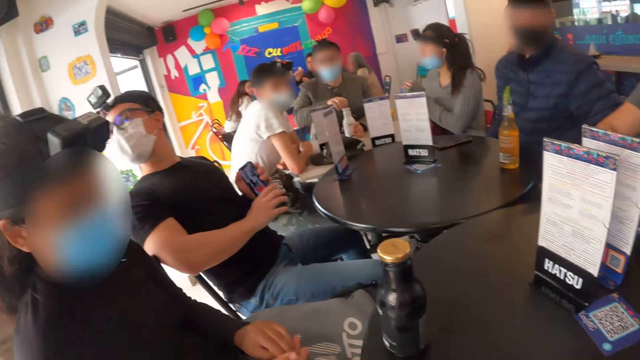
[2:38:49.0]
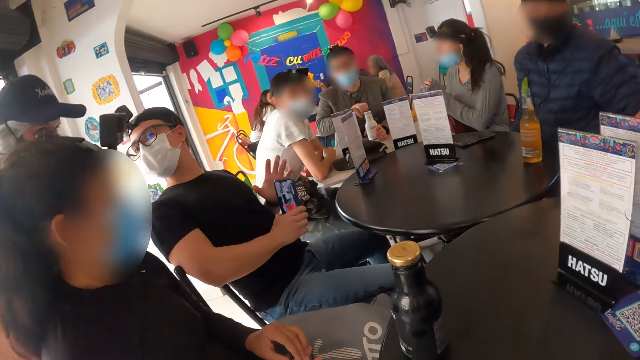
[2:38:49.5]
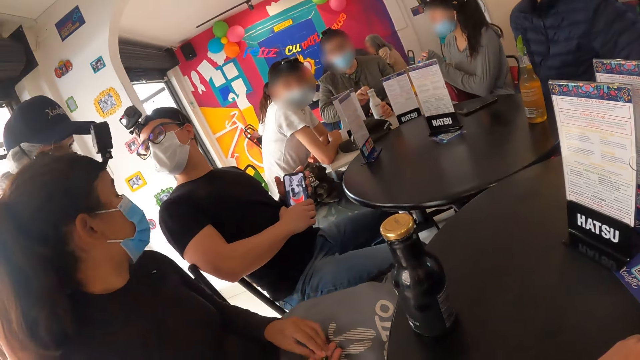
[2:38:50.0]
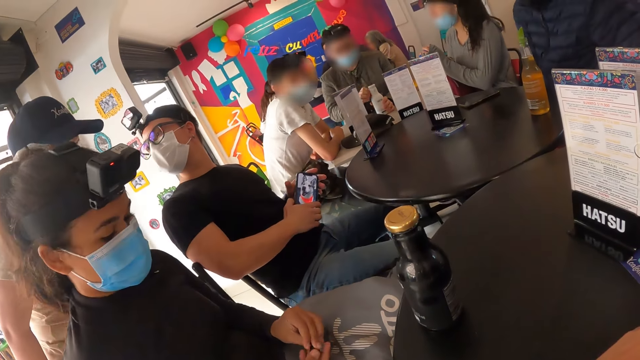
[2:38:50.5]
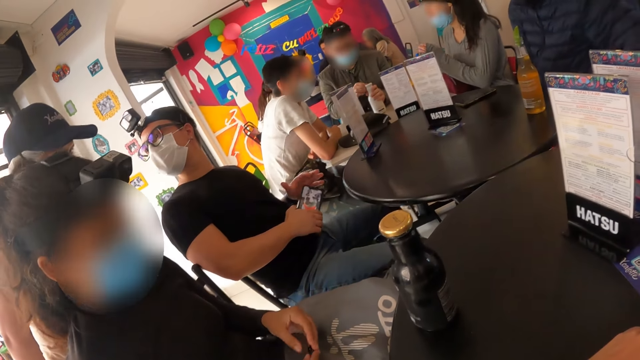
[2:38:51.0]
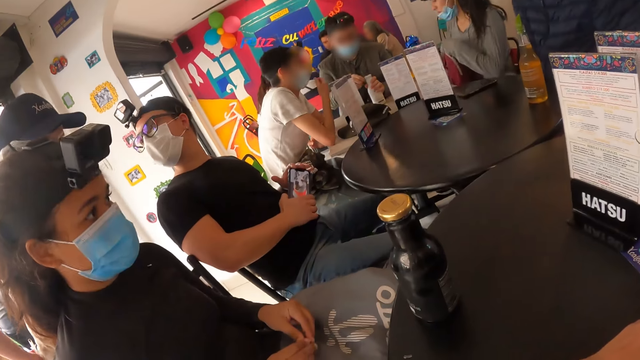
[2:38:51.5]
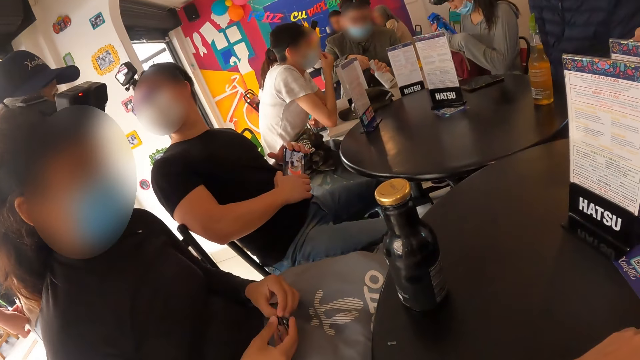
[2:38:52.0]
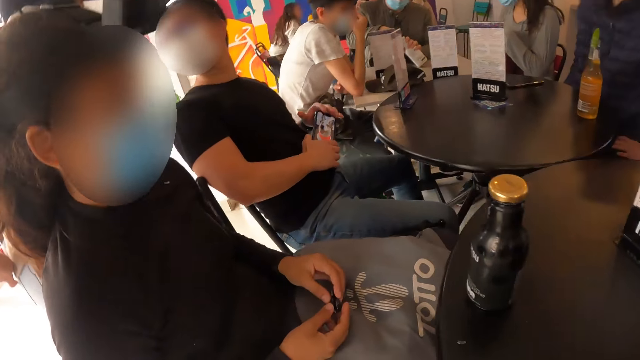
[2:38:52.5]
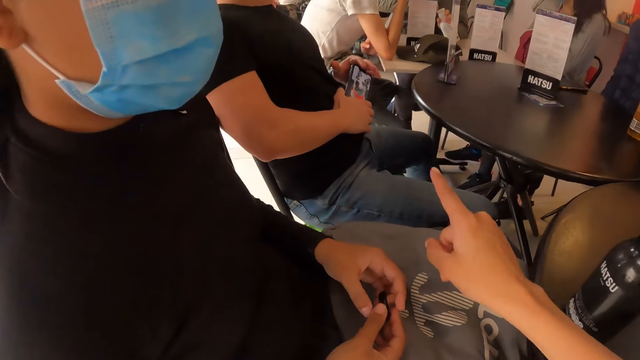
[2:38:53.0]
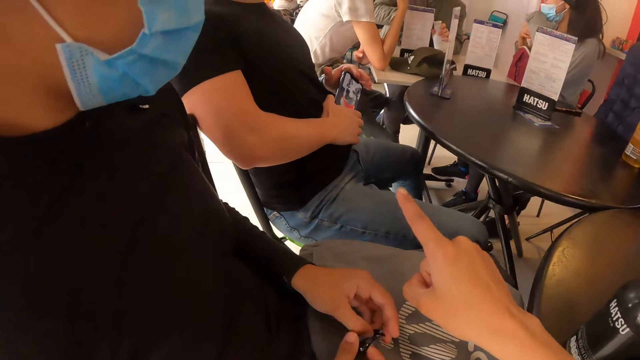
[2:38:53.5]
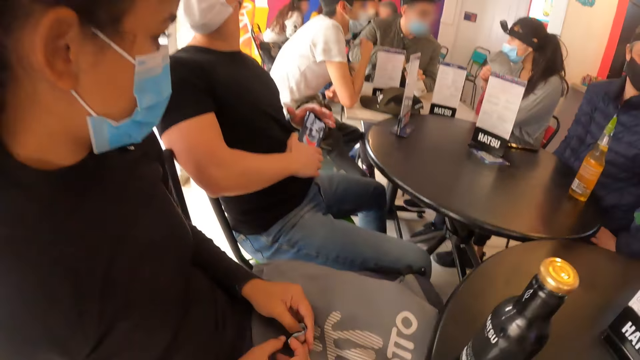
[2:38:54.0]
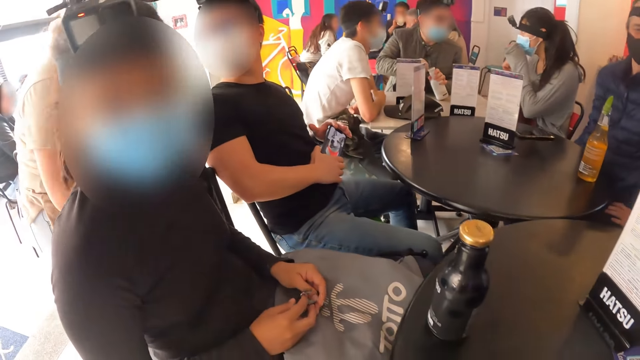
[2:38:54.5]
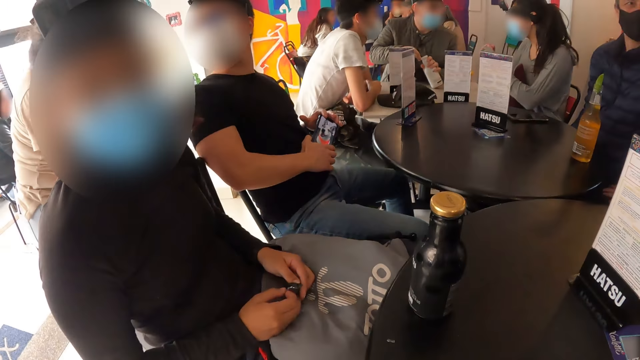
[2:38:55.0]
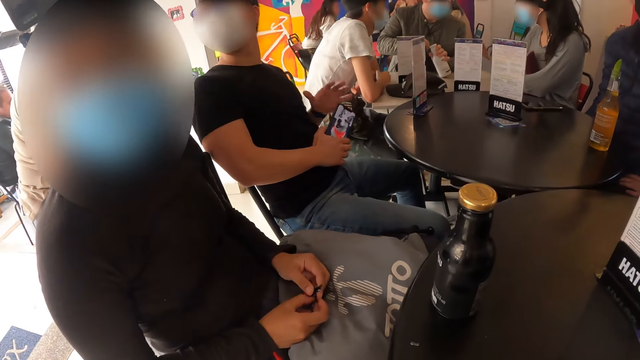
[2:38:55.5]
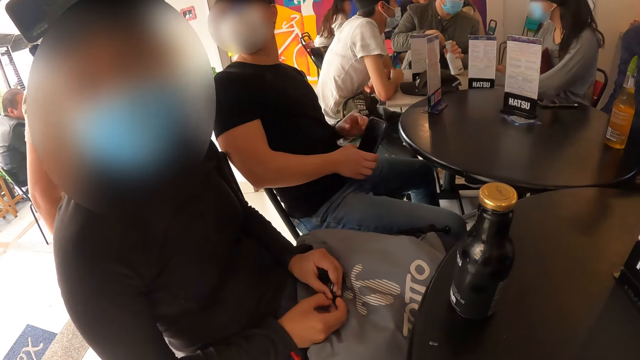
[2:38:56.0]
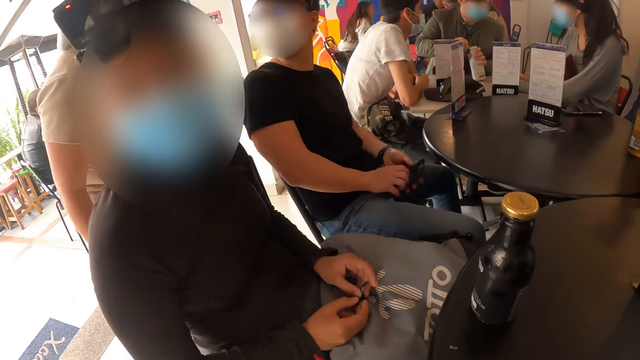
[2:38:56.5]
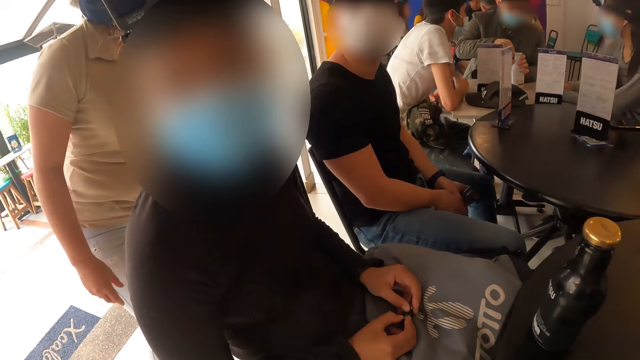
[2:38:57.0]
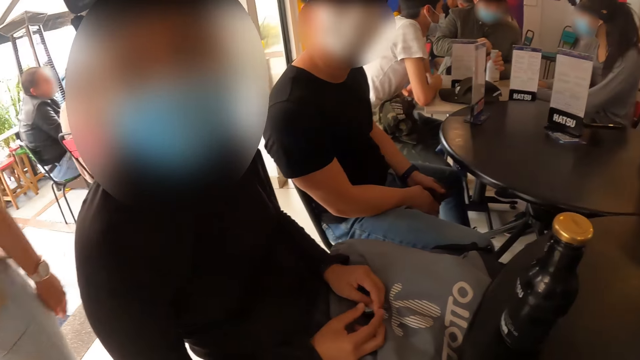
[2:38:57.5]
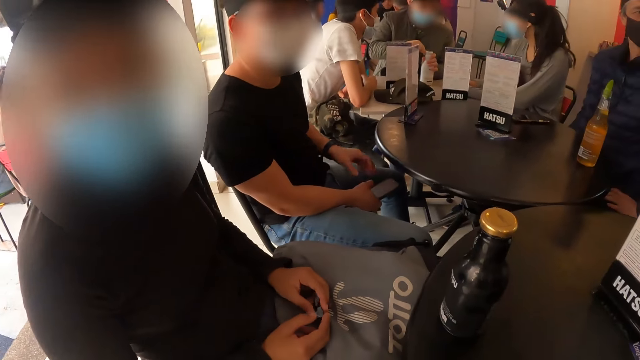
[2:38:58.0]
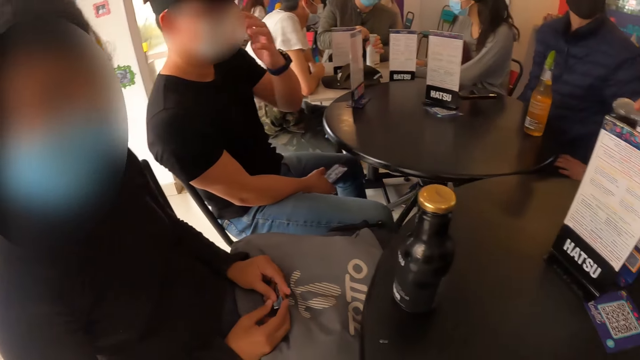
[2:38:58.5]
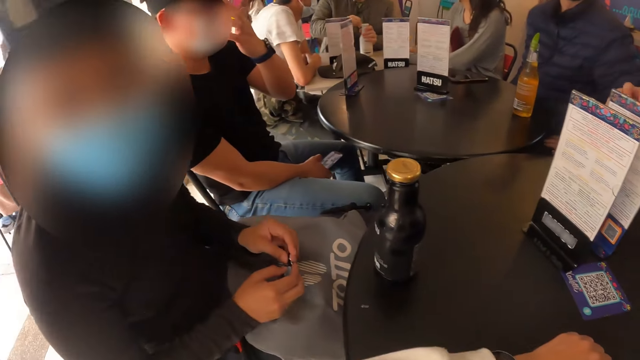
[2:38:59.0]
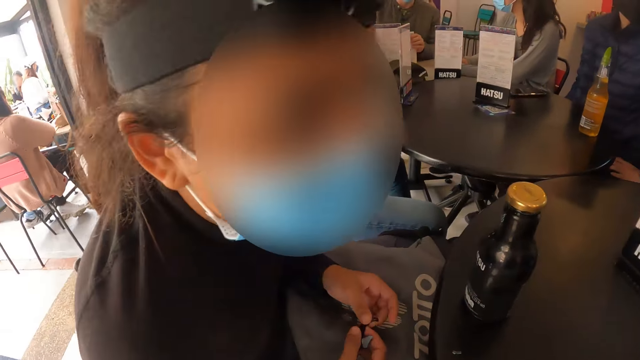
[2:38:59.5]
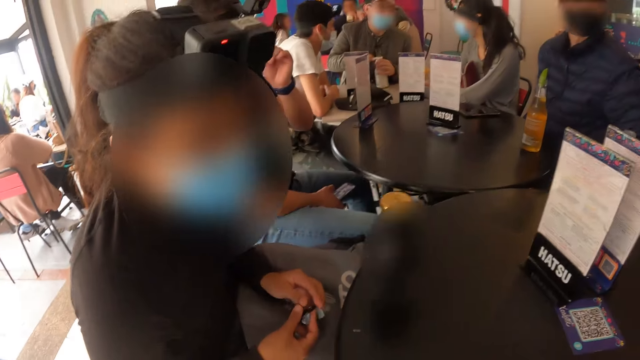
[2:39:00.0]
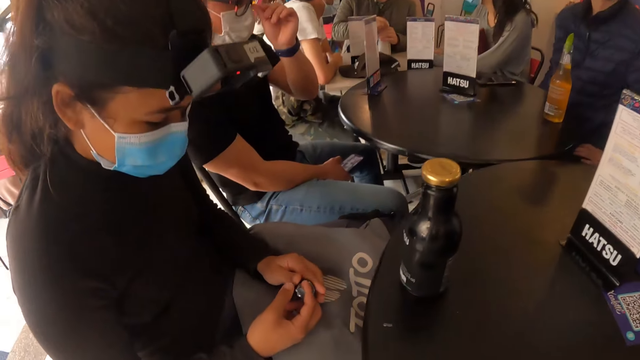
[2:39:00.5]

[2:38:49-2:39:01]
The camera wearer looks around. A lady looks around. The camera wearer points with the finger. They look around. Another lady steps forward. A man touches the face. The man raises his left hand towards his face. The camera wearer looks around.

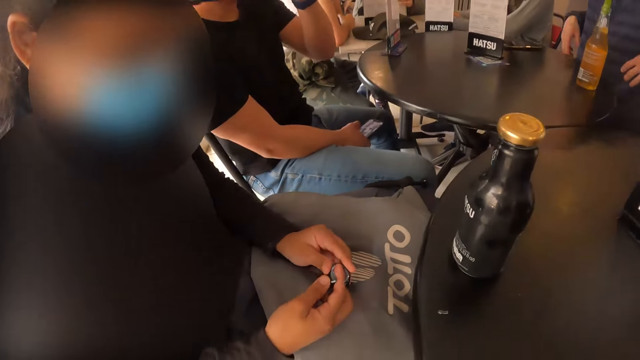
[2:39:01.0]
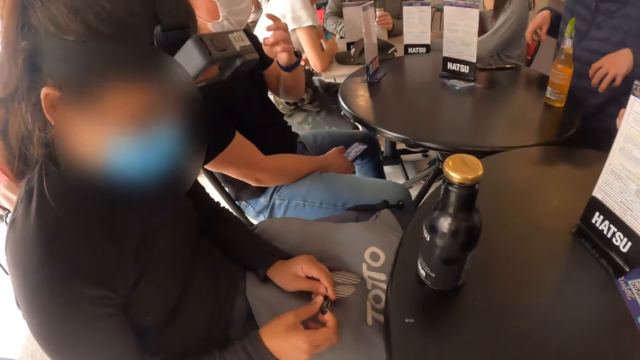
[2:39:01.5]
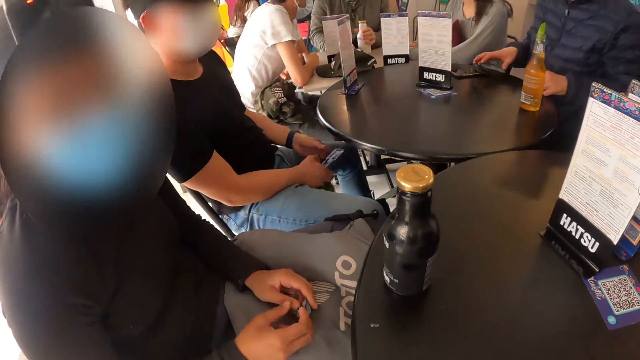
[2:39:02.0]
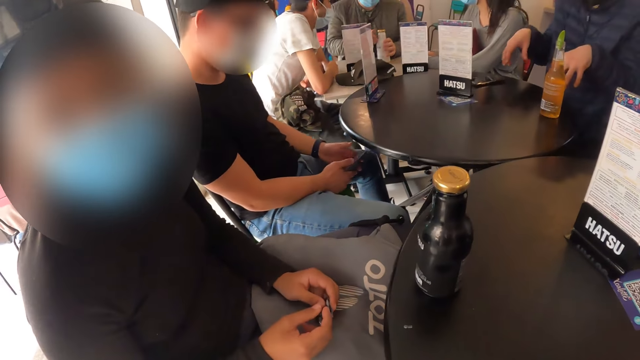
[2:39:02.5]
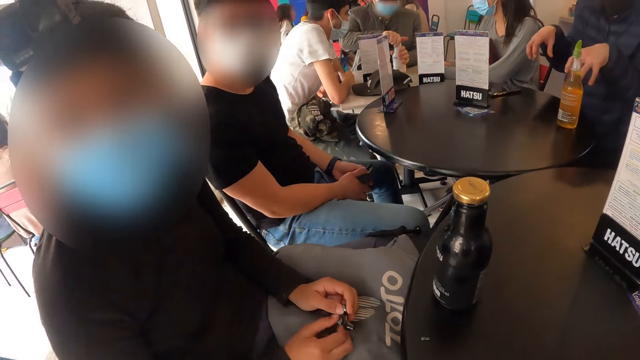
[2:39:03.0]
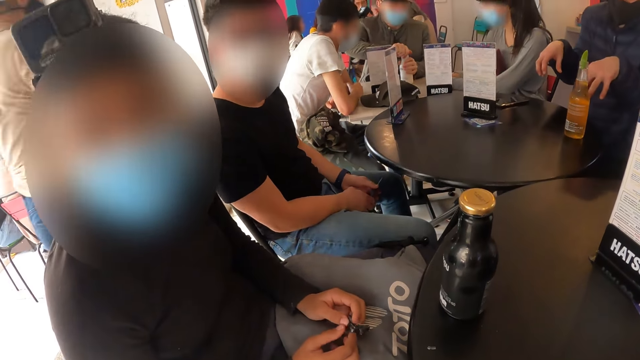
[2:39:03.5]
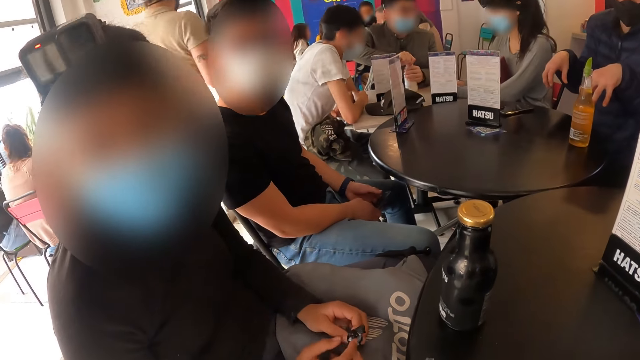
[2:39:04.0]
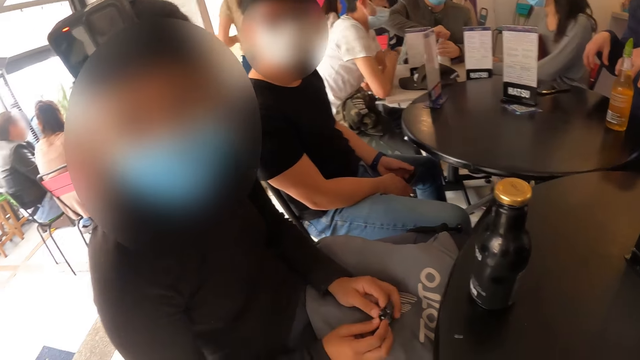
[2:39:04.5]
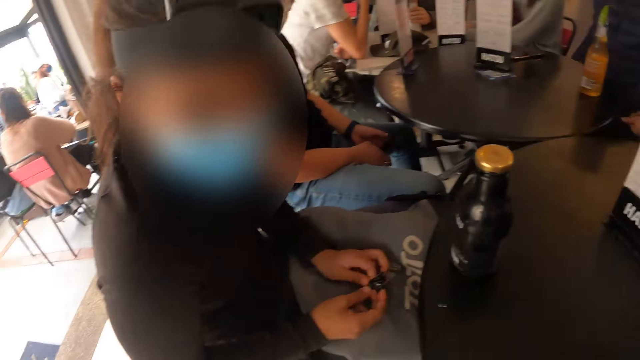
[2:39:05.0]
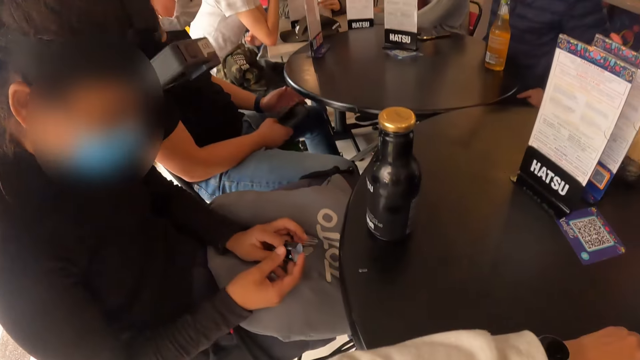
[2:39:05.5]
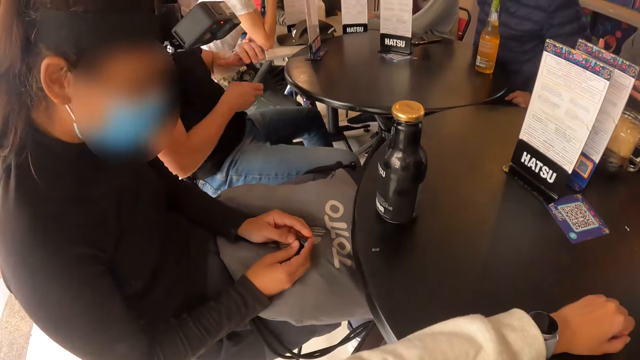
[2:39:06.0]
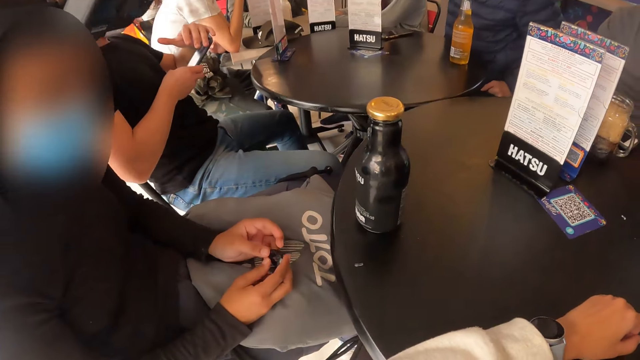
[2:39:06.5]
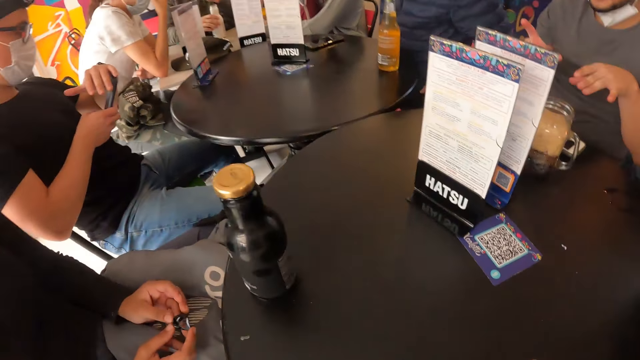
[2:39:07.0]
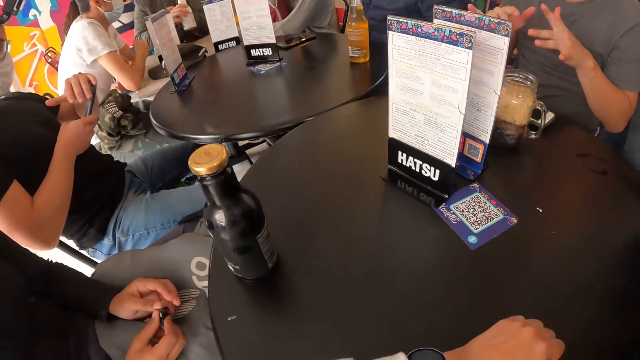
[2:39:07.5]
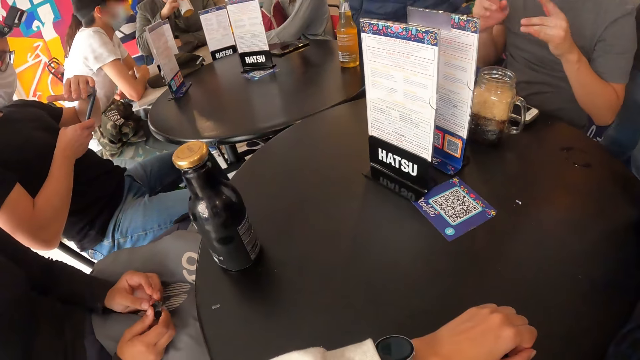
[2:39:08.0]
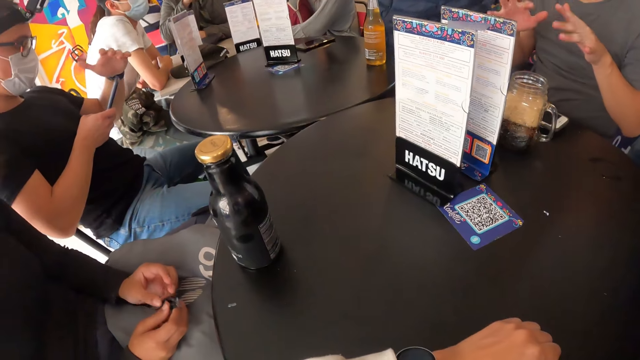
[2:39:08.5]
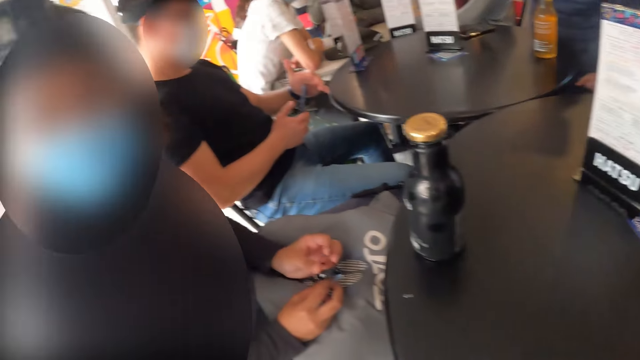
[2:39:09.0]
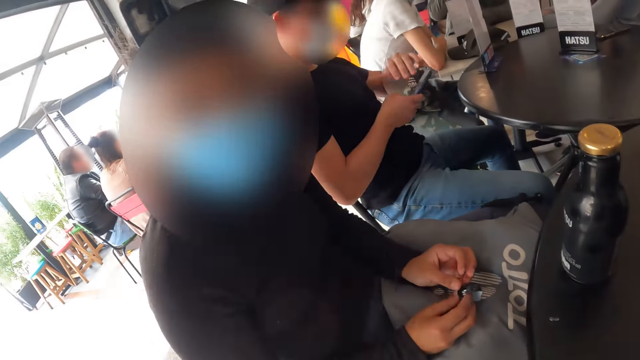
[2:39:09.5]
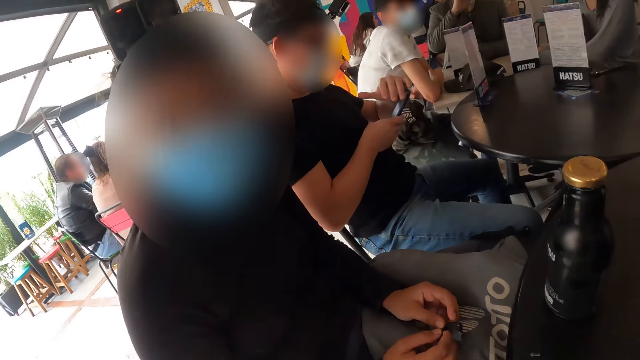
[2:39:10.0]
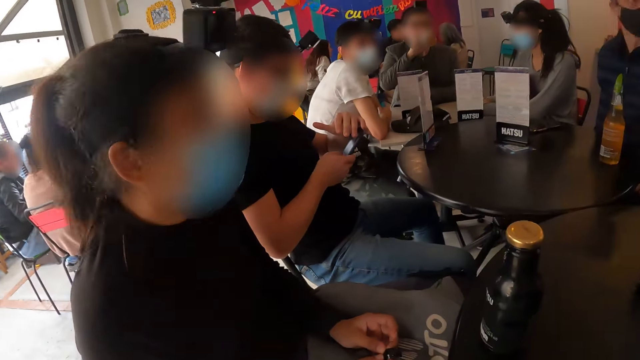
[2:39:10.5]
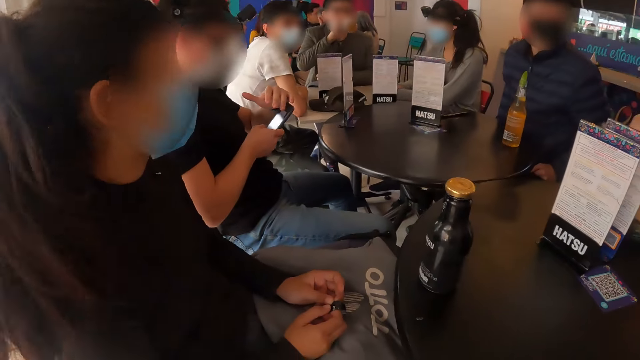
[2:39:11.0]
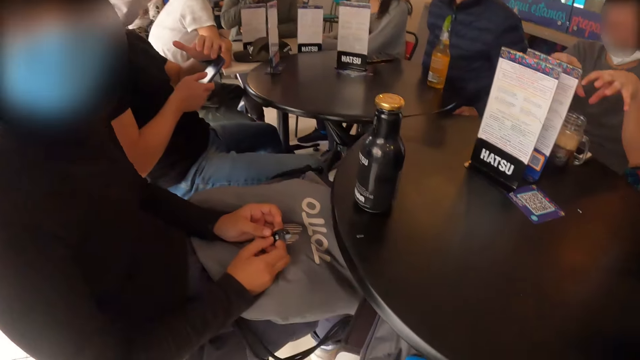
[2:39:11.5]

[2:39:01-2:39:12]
A man operates the phone. A lady steps forward. Another man gestures with both hands. The camera wearer looks around. The first man operates the phone with both hands.
